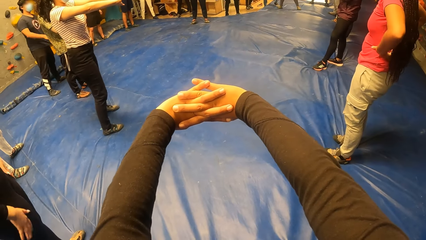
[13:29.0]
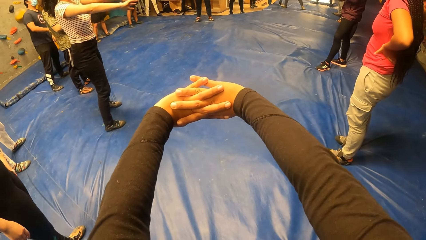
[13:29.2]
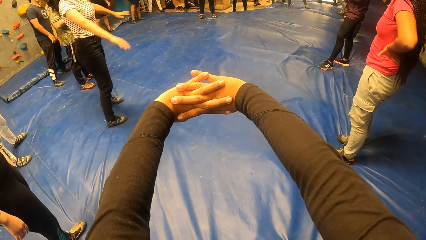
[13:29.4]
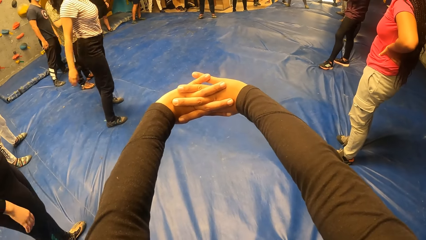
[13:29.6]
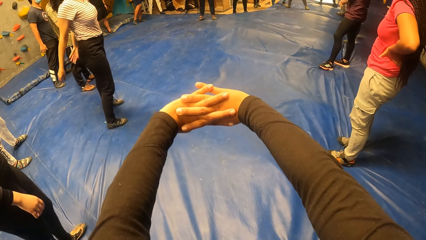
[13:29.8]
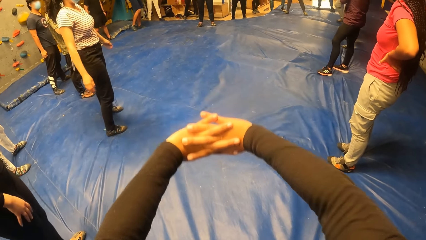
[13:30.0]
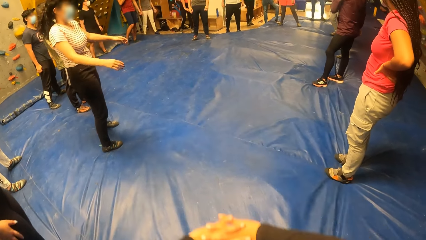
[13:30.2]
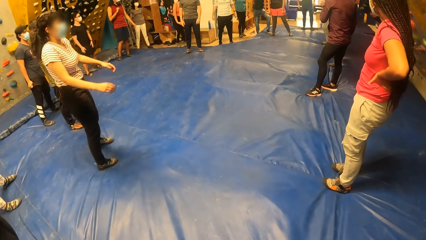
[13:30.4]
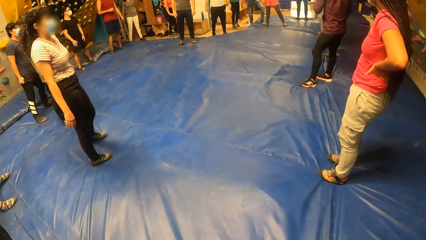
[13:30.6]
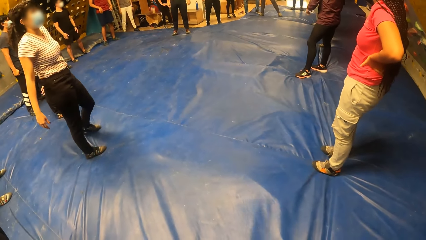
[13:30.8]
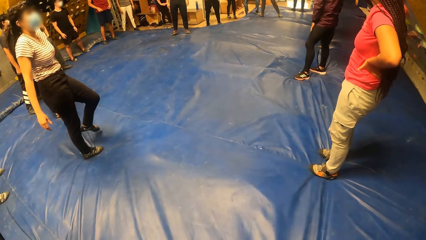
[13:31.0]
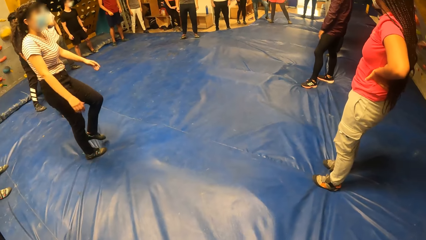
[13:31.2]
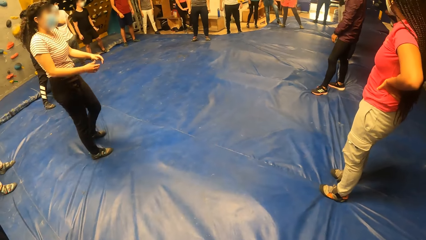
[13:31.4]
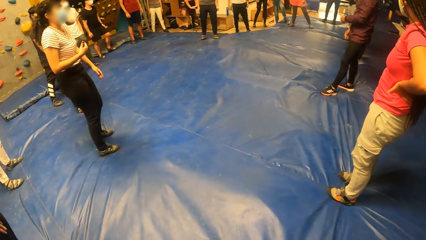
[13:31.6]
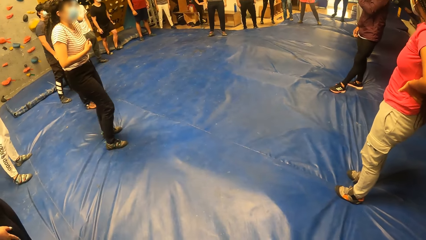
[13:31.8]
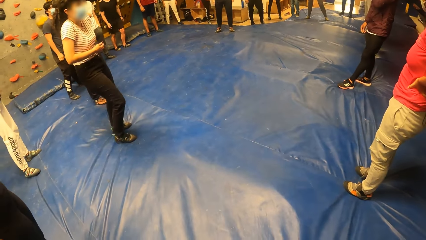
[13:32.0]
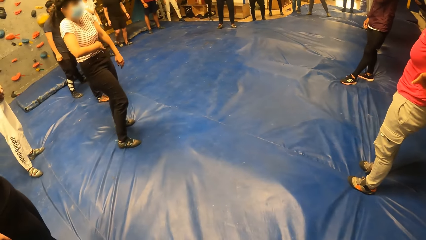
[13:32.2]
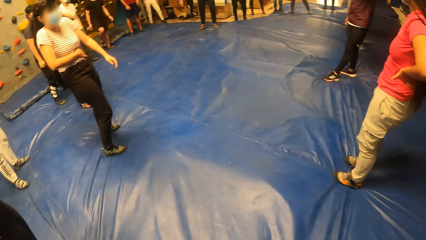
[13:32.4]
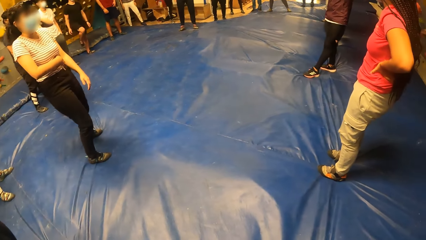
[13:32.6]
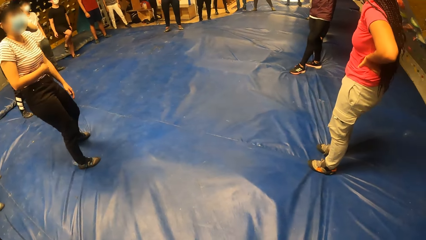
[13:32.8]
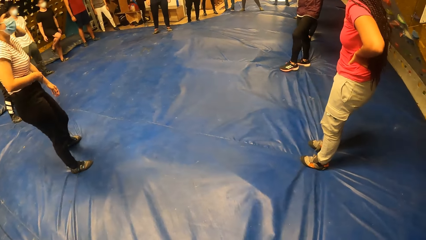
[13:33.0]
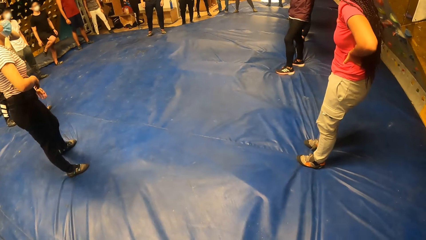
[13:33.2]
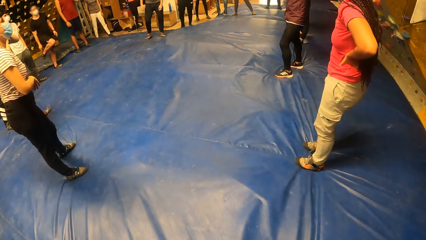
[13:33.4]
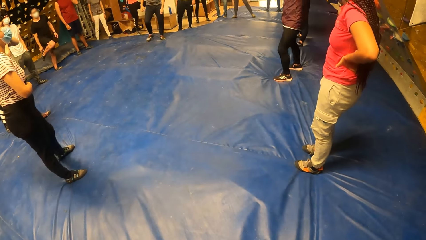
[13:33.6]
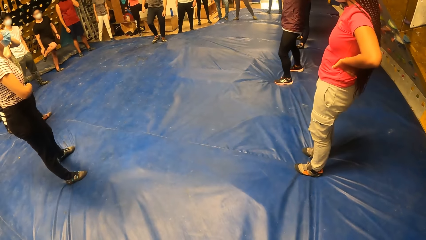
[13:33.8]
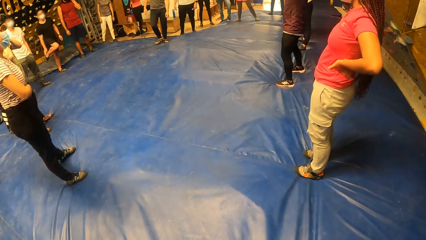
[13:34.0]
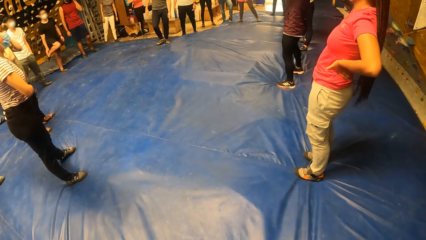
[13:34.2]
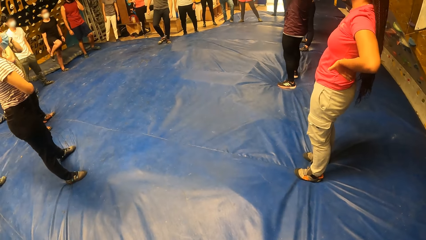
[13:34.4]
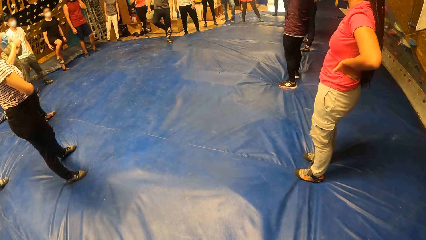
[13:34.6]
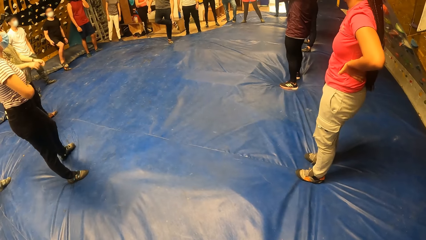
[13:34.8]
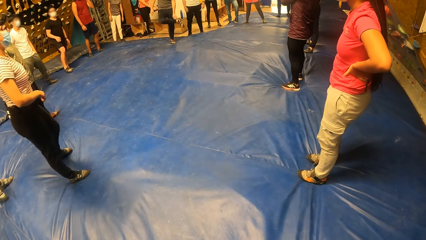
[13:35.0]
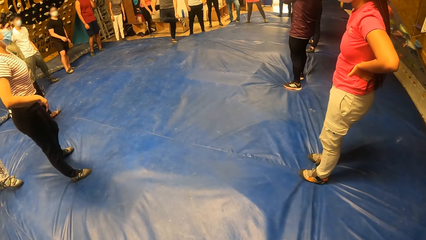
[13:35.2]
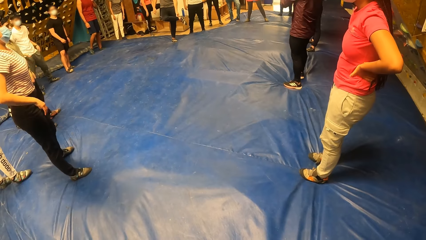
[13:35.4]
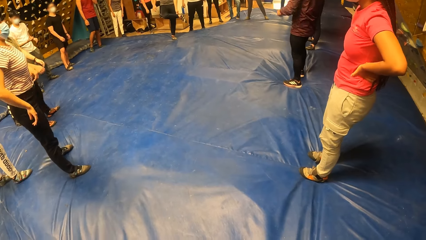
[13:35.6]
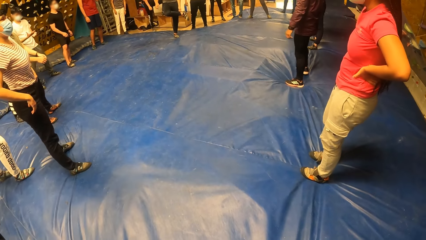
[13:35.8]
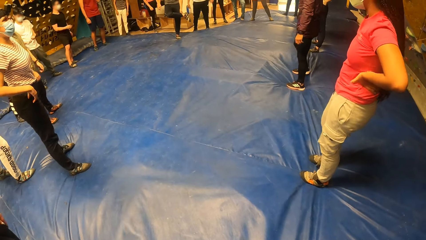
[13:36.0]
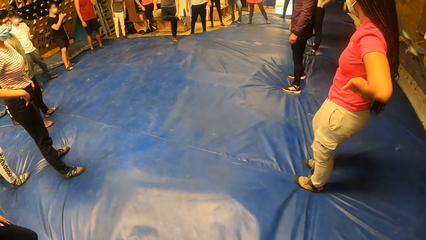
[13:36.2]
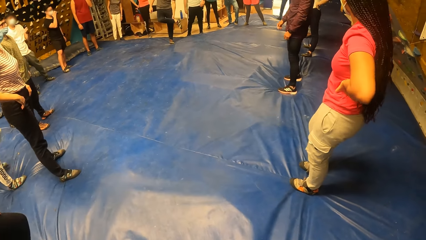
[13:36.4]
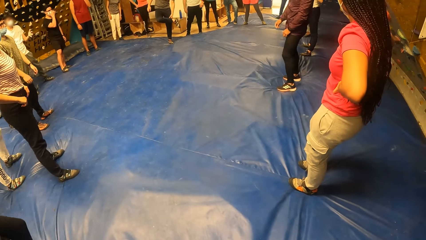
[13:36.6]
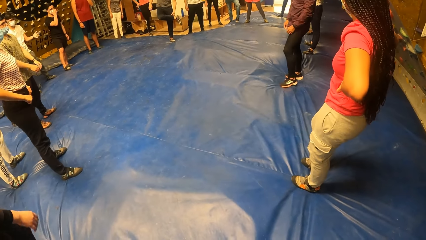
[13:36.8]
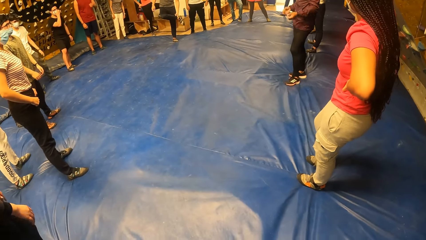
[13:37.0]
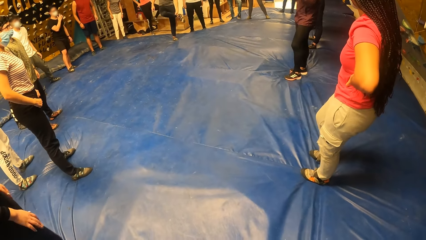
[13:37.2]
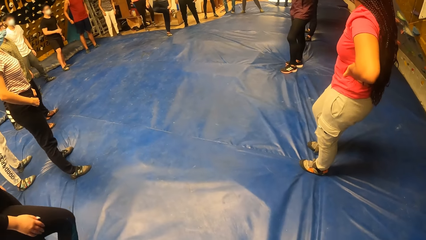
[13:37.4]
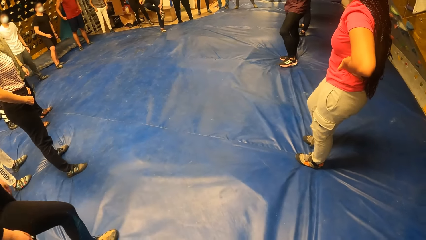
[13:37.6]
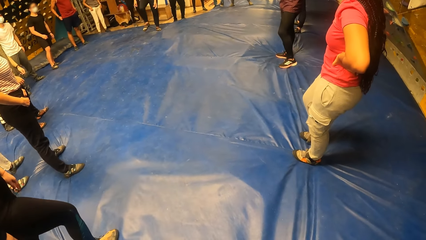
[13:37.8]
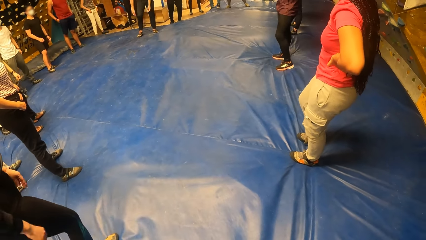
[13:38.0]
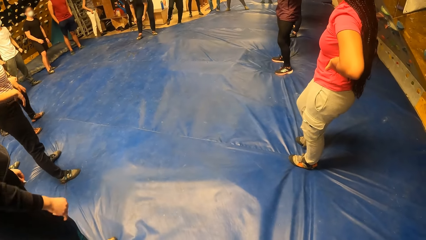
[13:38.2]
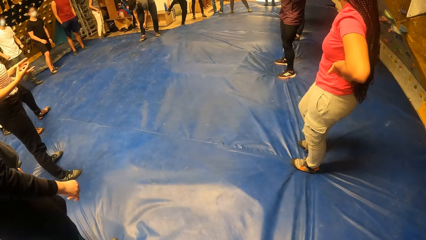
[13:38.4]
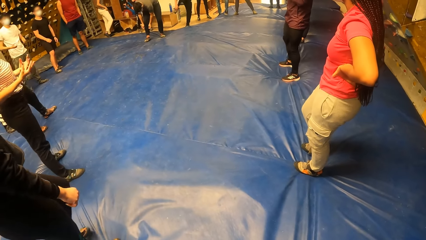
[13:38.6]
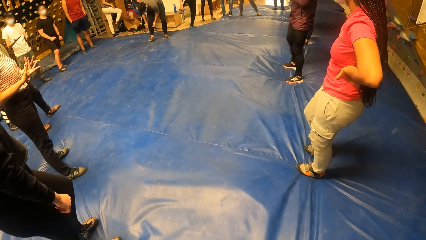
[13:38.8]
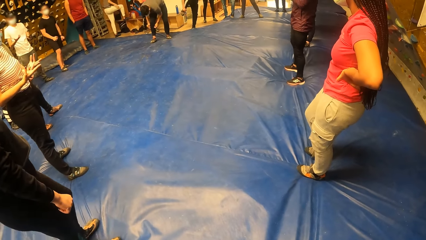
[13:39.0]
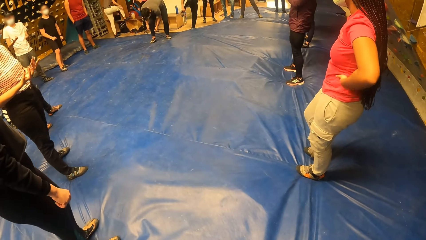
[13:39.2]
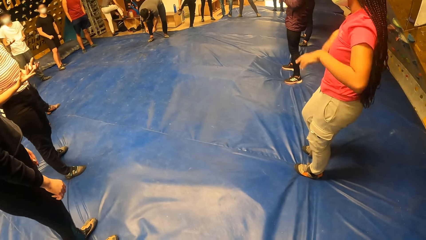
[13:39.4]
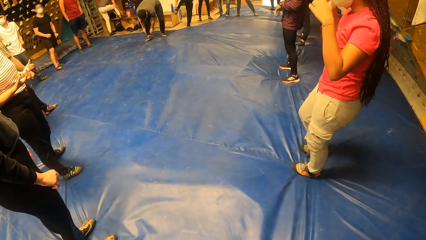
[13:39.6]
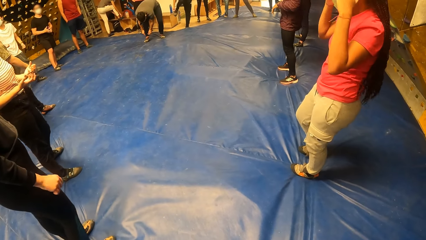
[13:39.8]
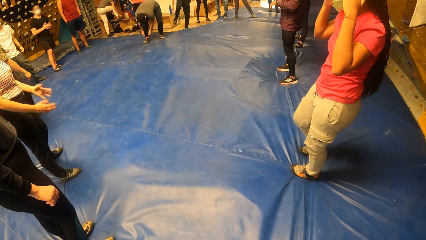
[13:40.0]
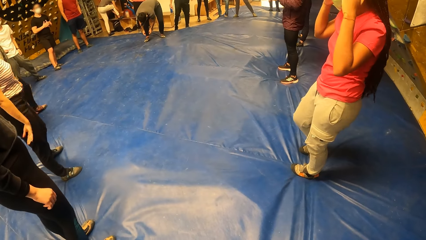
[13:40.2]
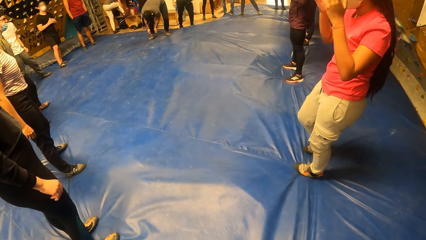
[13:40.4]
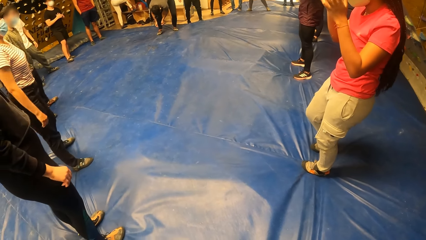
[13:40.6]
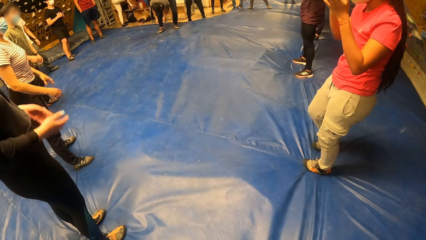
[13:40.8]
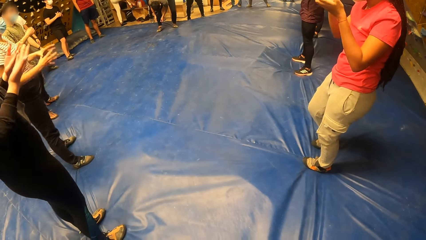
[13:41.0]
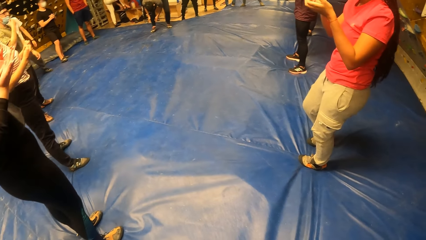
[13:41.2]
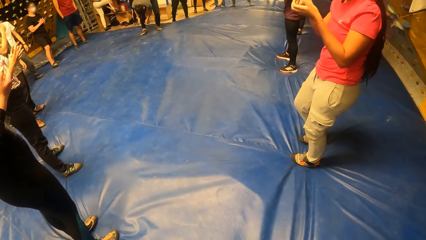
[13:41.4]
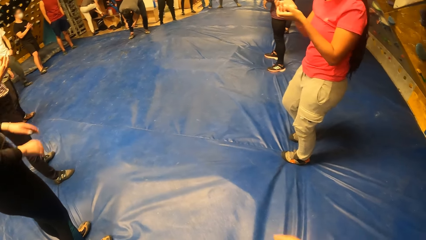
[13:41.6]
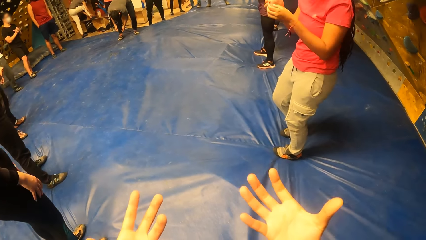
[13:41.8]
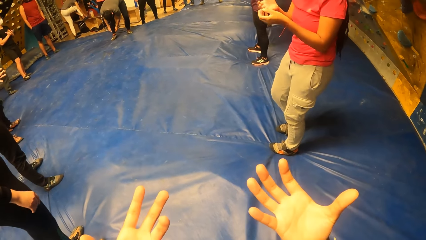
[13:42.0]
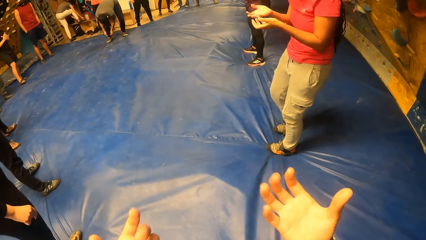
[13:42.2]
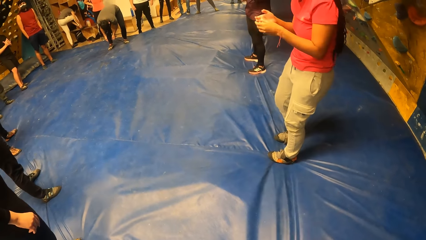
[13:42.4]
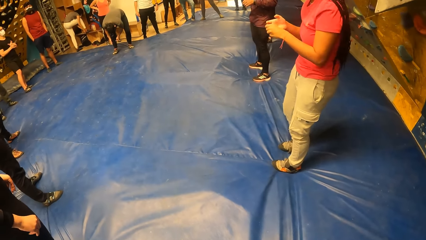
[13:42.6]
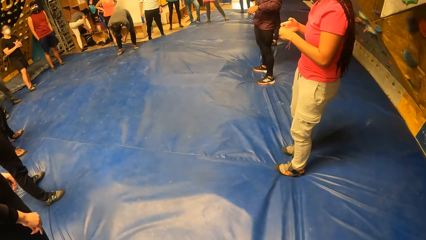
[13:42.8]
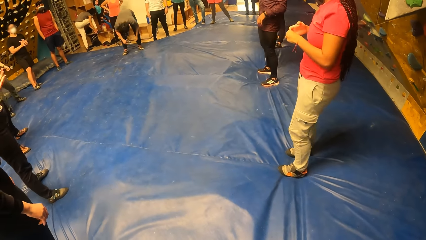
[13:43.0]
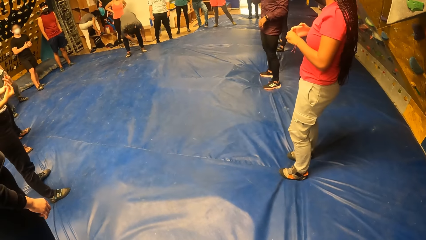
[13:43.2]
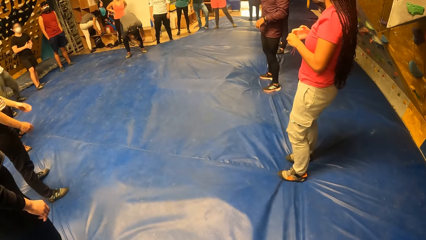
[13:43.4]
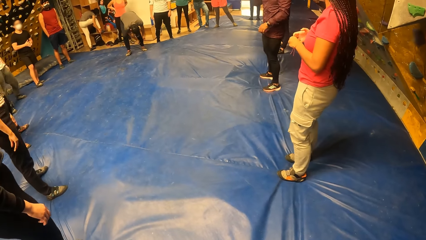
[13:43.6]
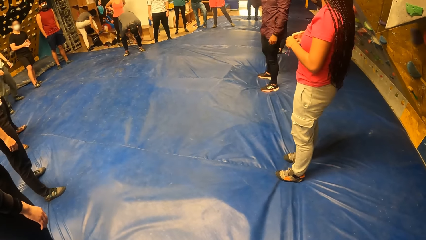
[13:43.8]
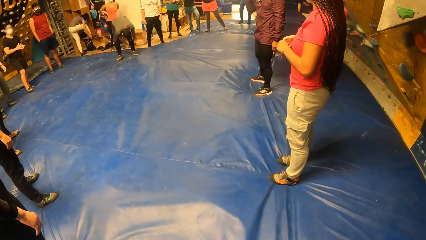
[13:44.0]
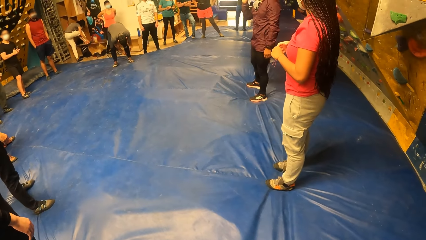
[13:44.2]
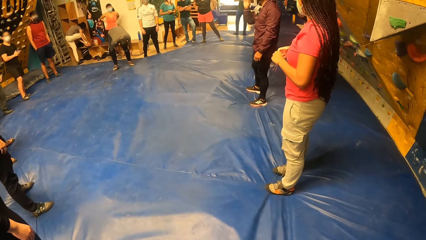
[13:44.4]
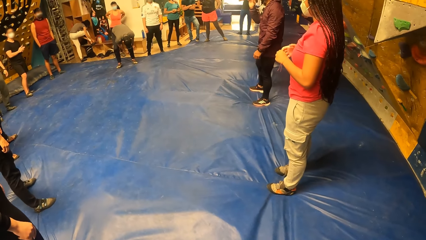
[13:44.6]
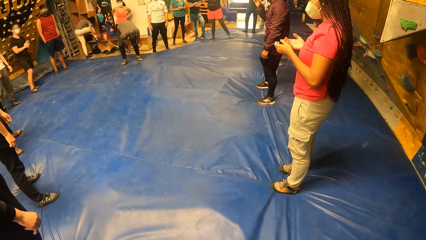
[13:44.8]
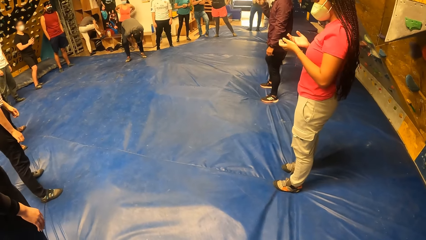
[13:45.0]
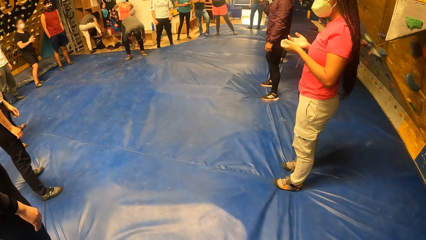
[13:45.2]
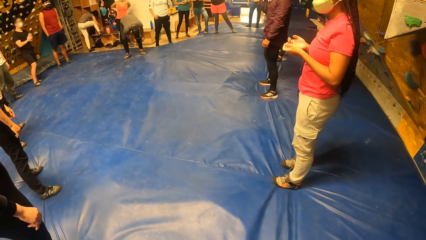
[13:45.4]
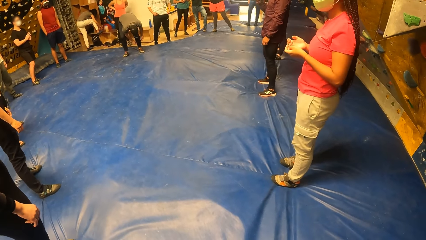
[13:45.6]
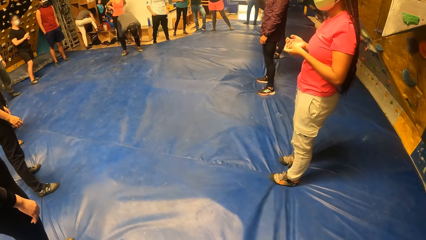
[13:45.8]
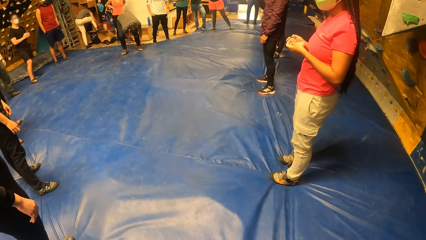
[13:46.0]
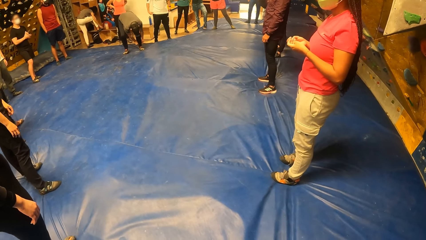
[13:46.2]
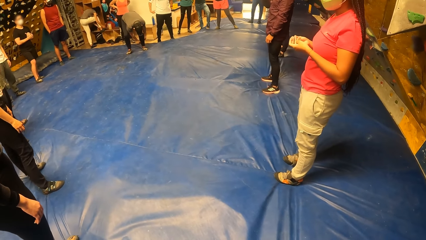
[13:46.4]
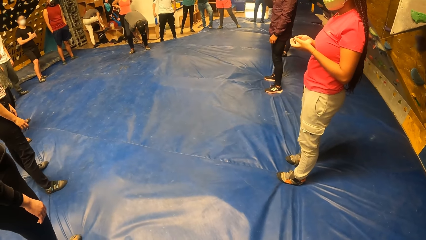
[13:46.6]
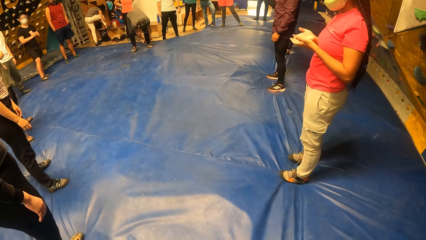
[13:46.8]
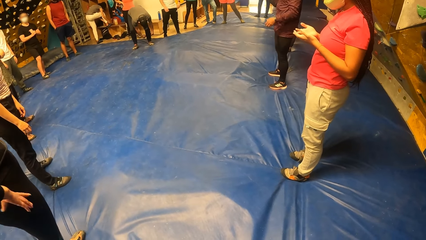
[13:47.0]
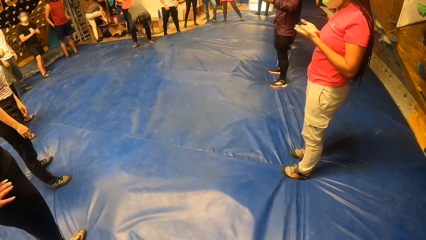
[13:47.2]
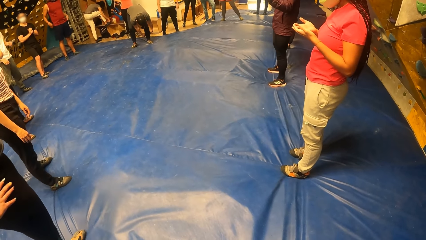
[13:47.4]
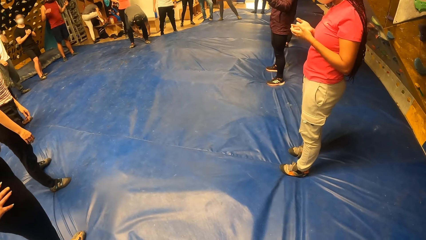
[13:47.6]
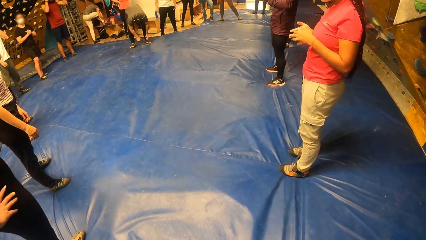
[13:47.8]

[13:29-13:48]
The camera wearer observes the rock climbing instructor. She inspects her hands. She observes the rock climbing instructor.
